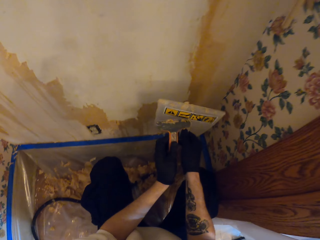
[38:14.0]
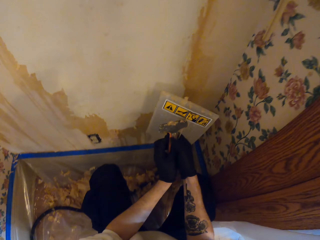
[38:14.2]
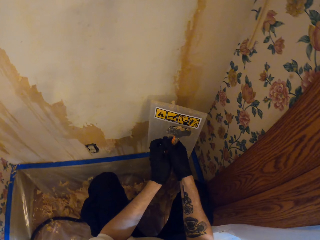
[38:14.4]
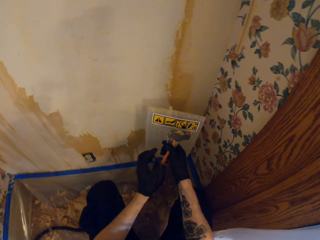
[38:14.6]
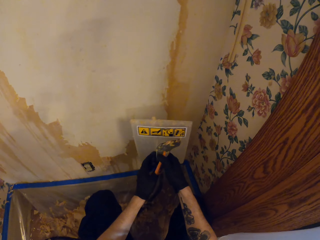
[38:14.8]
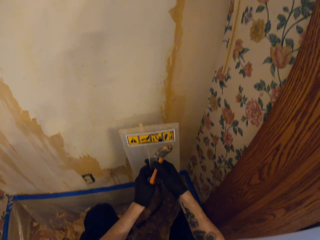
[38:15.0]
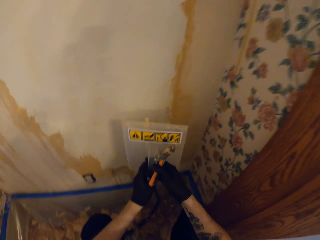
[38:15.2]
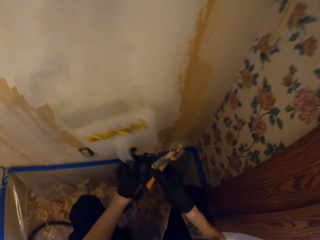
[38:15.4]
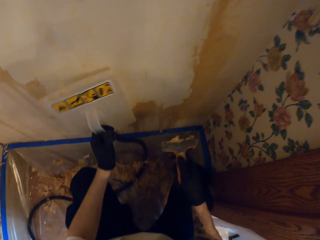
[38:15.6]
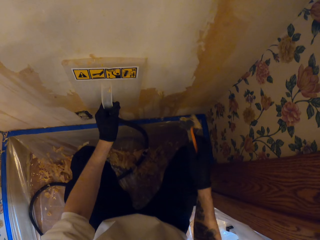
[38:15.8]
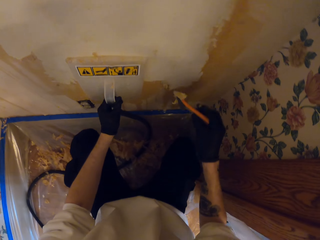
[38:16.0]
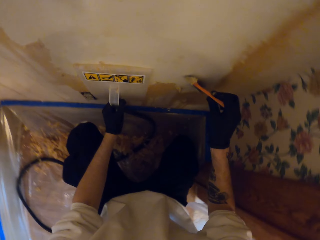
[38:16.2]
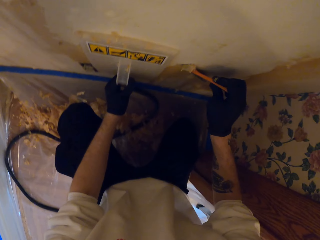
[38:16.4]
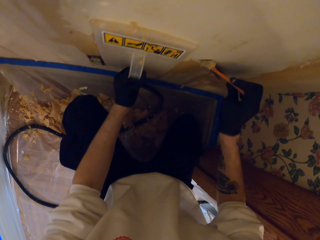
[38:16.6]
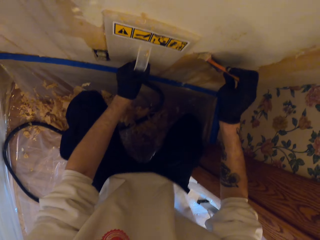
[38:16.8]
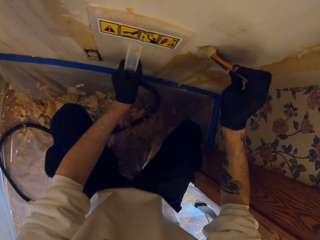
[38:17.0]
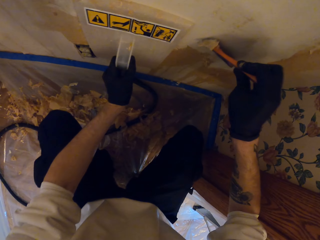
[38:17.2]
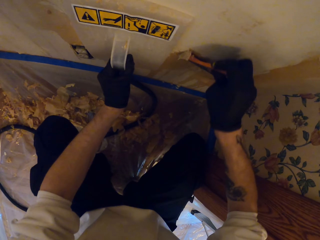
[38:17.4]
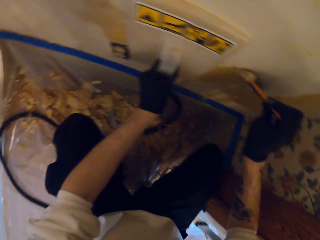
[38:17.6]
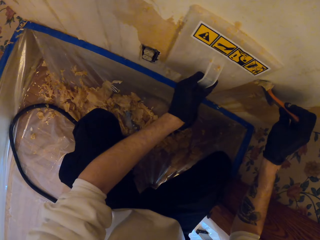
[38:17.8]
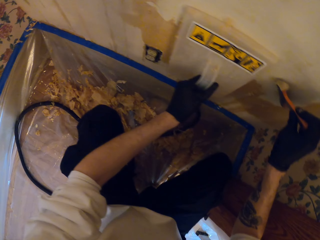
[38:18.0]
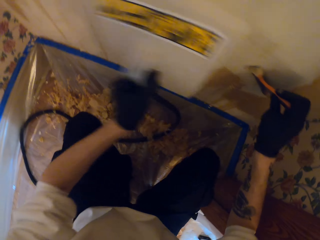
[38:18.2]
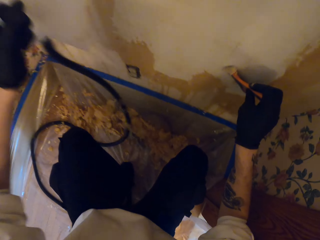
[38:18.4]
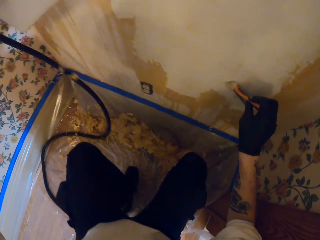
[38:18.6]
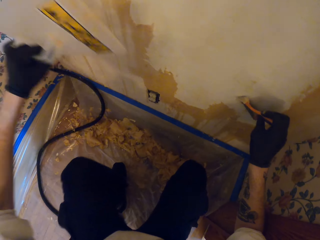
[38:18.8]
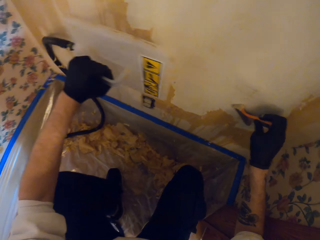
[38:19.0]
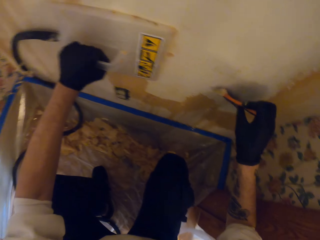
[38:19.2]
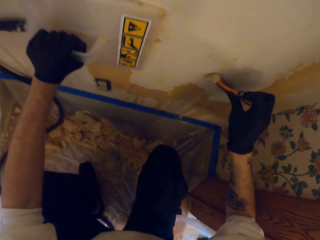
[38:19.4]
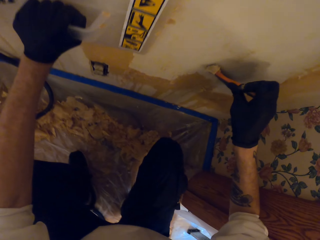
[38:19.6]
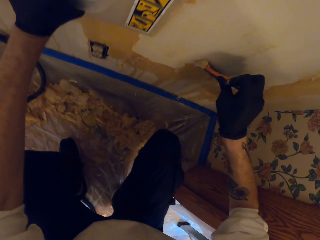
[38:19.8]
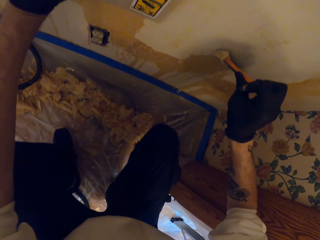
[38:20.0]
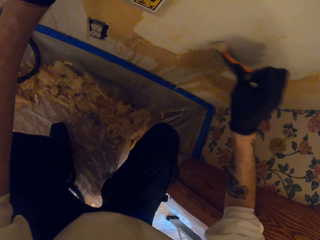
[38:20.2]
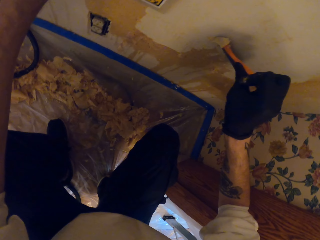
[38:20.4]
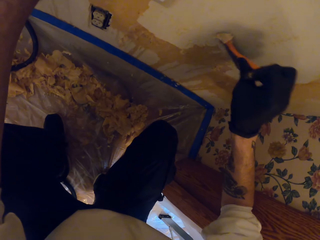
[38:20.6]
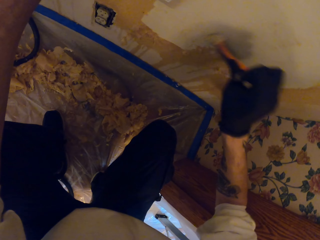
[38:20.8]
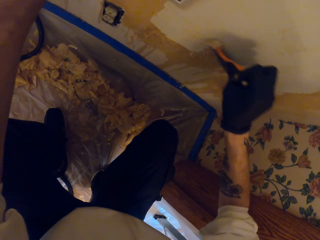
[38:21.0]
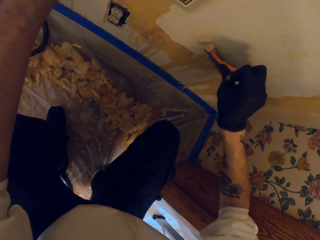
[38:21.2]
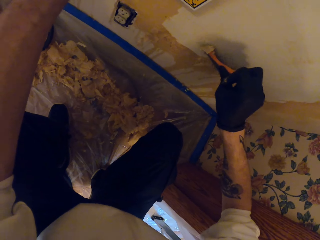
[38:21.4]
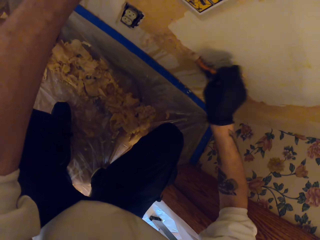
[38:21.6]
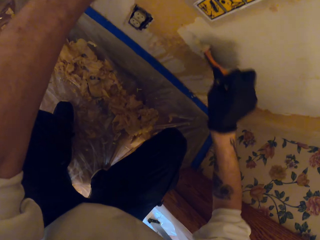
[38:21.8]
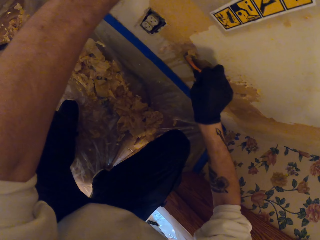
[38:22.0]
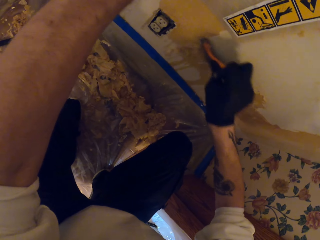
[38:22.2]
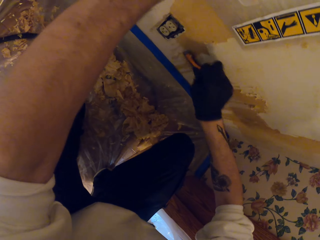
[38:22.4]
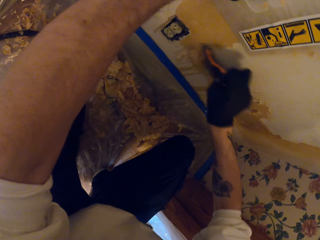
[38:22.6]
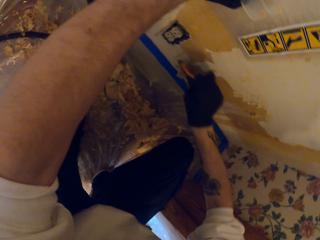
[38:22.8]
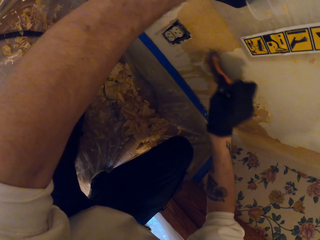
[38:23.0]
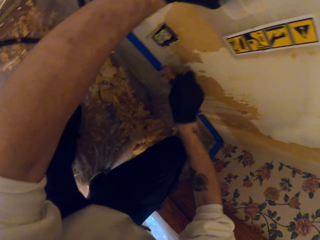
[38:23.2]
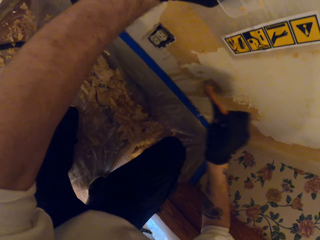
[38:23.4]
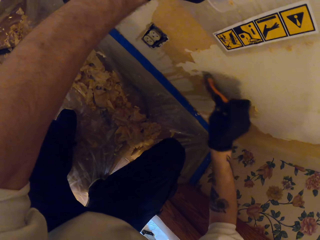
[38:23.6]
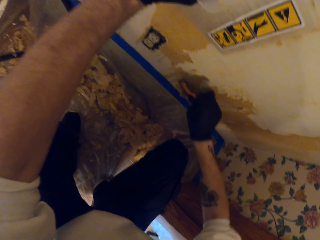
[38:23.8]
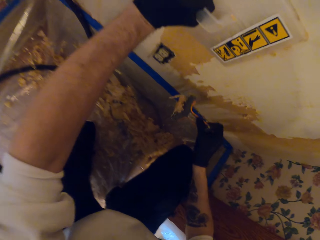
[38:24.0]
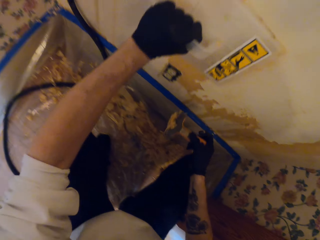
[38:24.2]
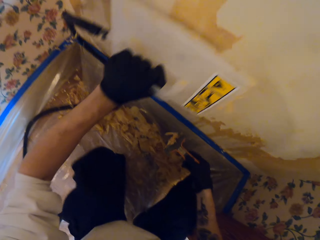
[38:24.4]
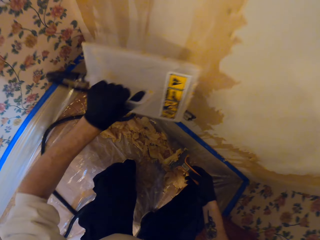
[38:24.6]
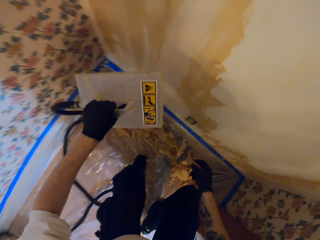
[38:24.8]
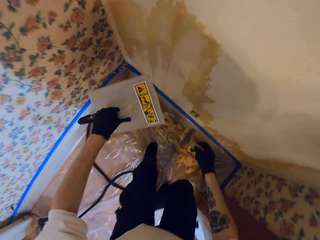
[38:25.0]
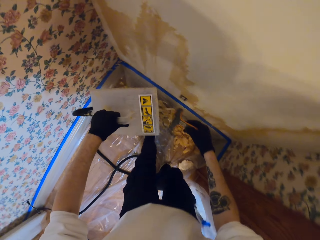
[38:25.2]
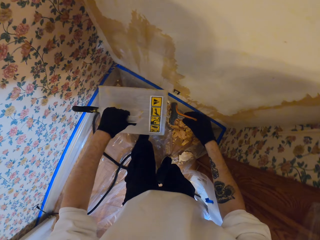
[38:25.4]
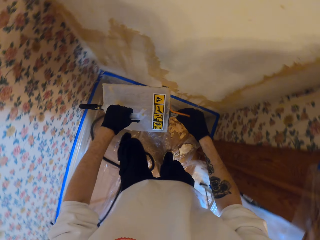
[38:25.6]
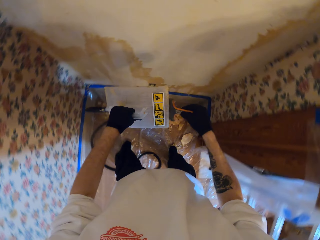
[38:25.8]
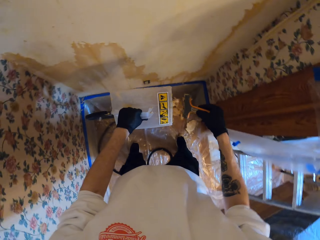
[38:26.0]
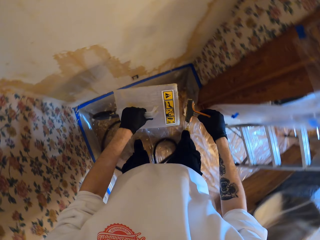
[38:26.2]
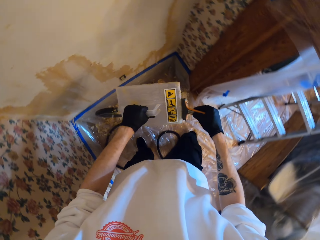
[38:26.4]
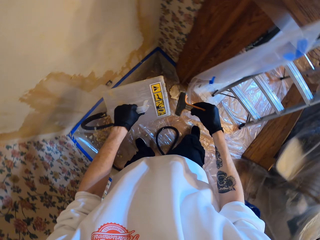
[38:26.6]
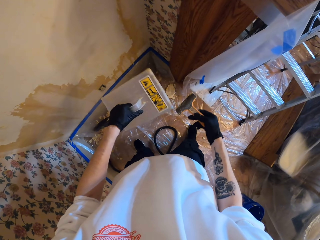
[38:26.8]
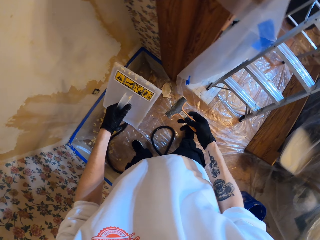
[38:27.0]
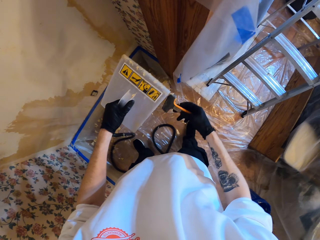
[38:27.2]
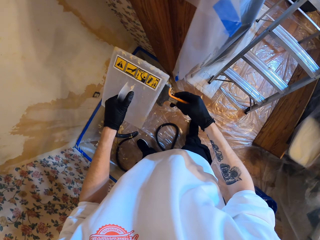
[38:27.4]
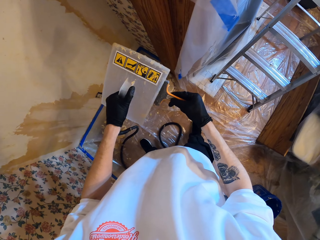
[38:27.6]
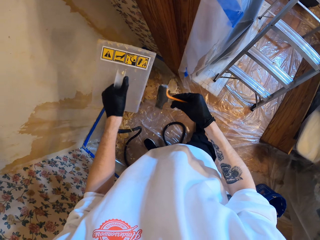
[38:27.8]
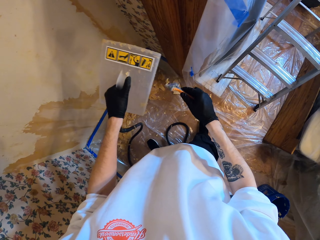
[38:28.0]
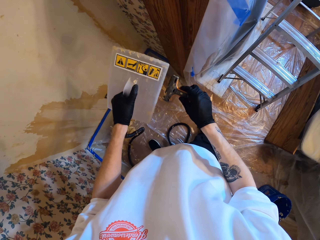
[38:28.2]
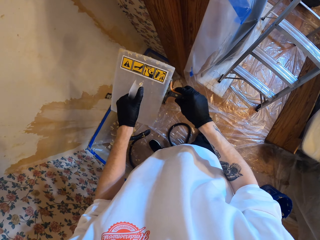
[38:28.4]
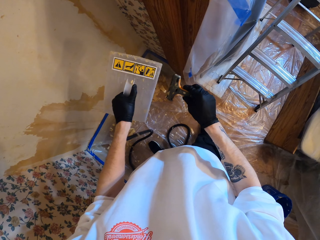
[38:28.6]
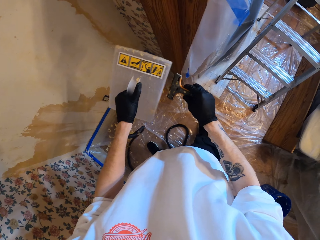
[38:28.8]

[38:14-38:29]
The camera wearer transfers a wall leveling tool to the left hand and transfers a paint scraper to the right hand with both hands. They place the wall leveling tool on the wall. They peel off the top coat of the wall with the paint scraper. They remove the wall leveling tool from the wall. They place the wall leveling tool on the wall. They hold something on the wall with the left hand. They stand. They remove paint on the wall using something in the left hand. They wipe the paint scraper on the wall leveling tool.

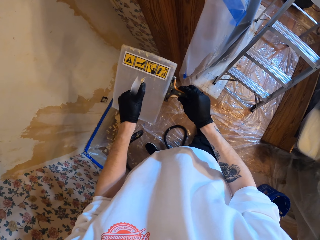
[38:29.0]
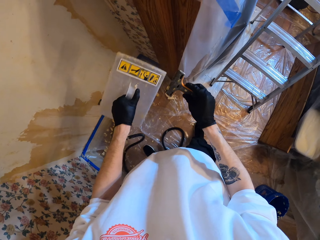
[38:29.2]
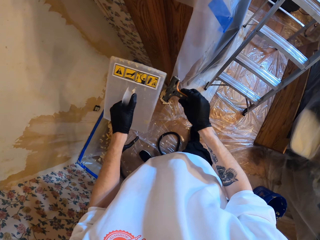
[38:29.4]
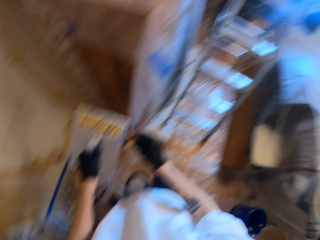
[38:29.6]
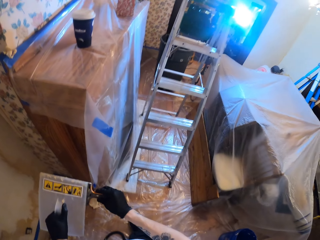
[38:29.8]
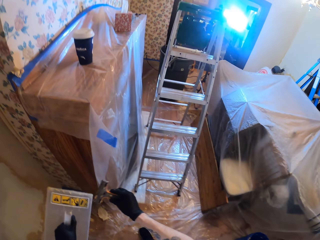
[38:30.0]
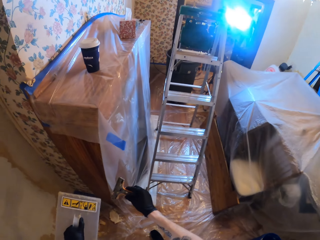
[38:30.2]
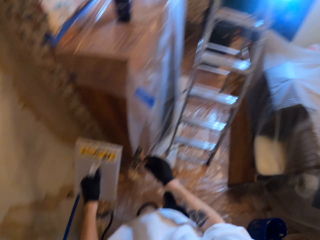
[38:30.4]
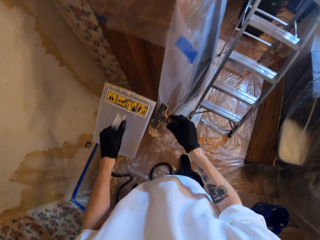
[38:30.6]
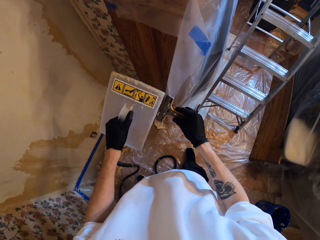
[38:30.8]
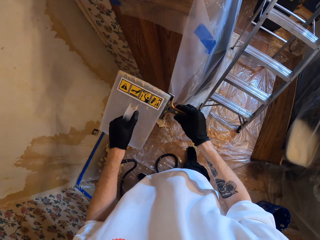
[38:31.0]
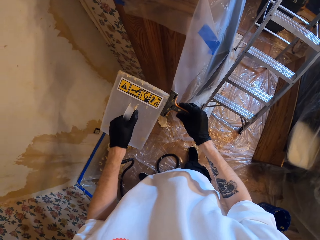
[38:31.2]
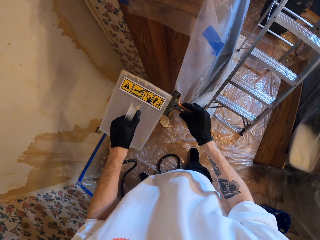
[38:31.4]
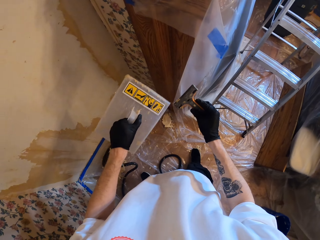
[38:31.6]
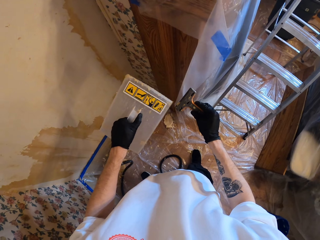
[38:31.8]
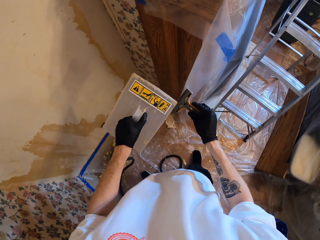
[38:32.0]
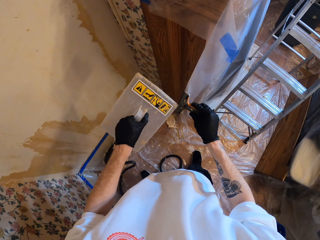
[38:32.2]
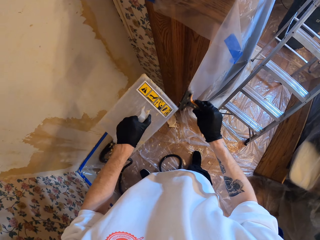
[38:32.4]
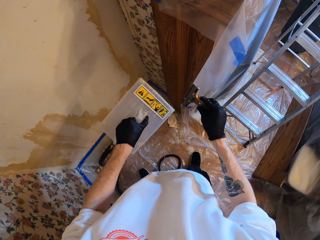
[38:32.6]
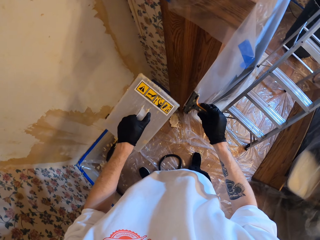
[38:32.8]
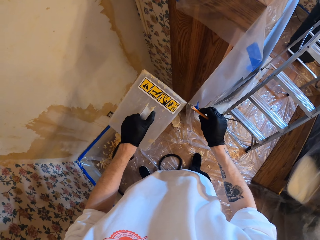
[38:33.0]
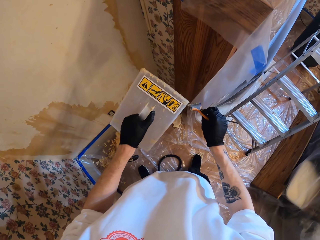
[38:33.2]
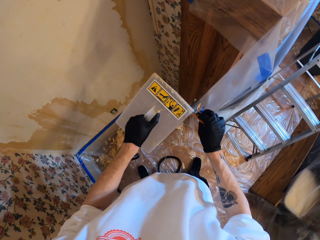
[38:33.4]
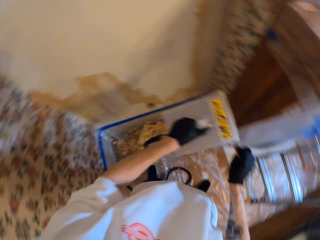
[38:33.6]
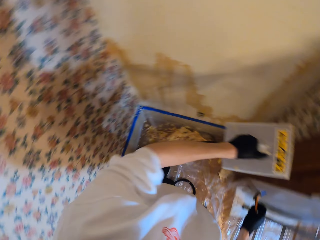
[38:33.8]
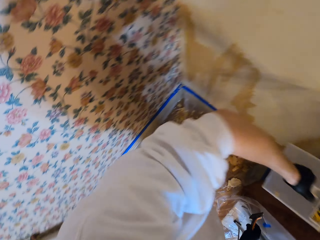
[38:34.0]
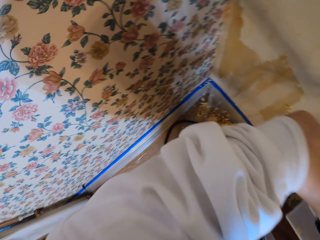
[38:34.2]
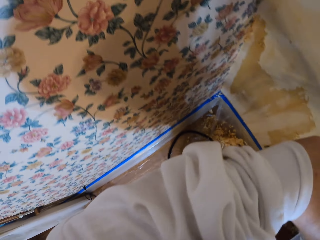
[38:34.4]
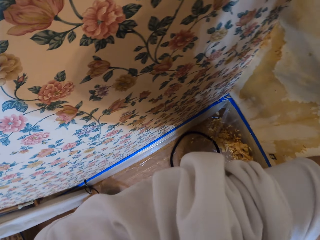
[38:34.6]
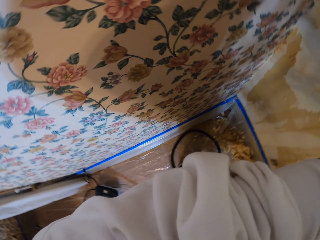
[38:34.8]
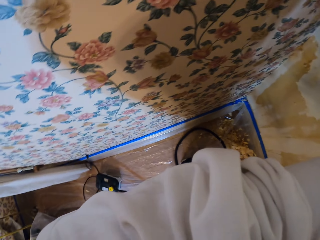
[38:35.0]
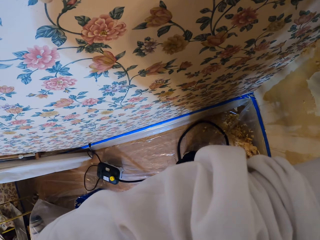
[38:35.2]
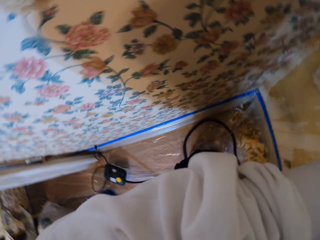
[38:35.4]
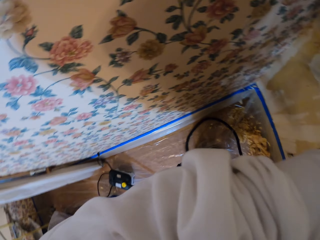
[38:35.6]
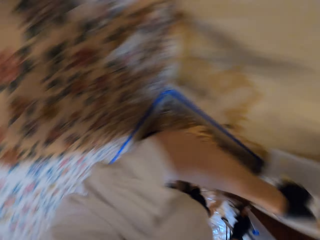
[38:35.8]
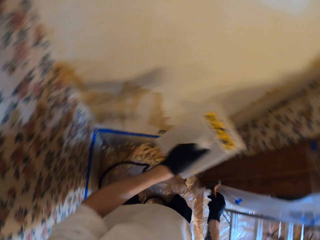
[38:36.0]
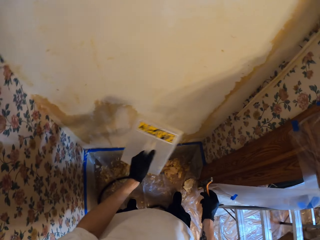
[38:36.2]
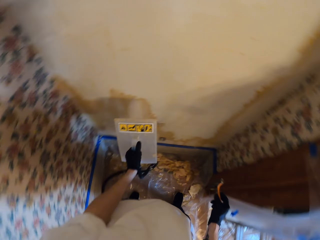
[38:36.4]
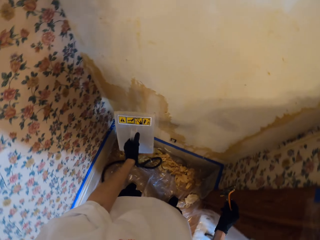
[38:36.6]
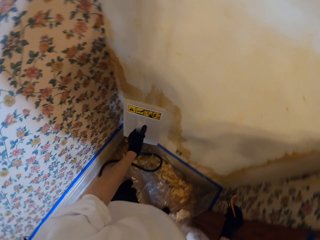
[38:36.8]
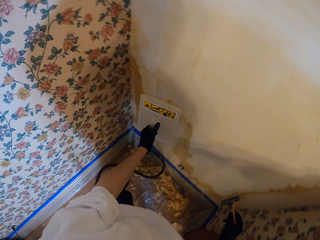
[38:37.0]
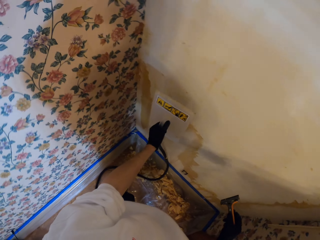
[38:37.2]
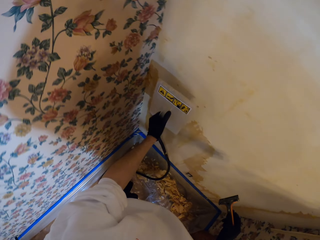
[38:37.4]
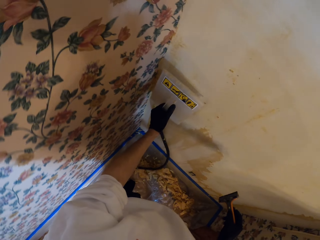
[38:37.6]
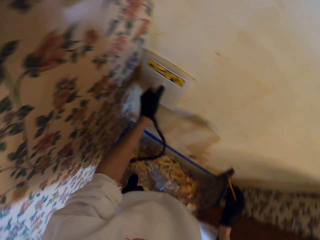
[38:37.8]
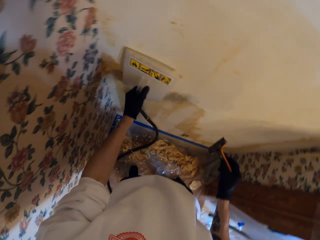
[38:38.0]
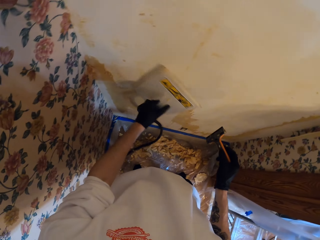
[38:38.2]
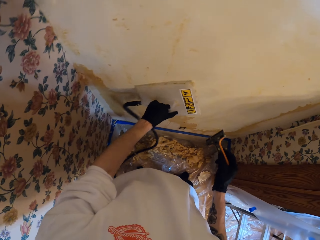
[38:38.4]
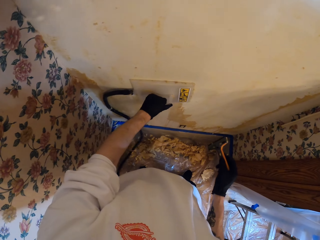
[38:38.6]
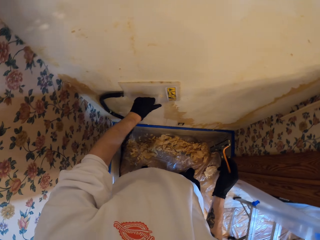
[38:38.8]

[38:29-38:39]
The camera wearer removes paint from something using the board. They look around. They wipe their face. They look sideways. They place a wall leveling tool on the wall.
